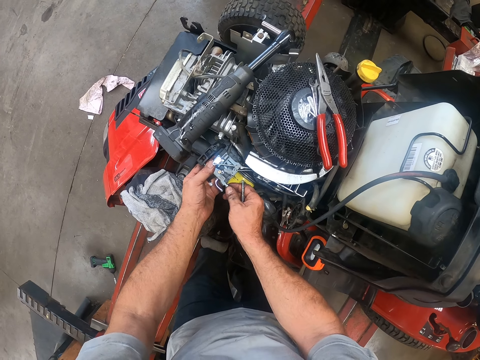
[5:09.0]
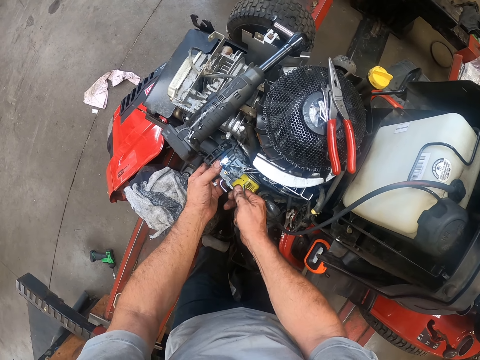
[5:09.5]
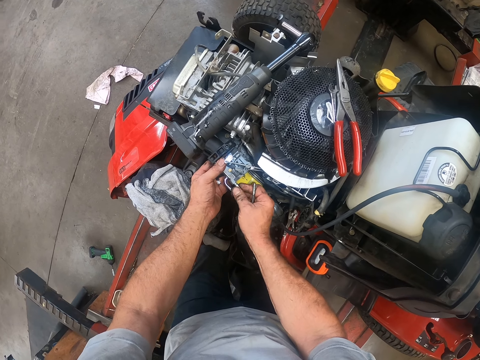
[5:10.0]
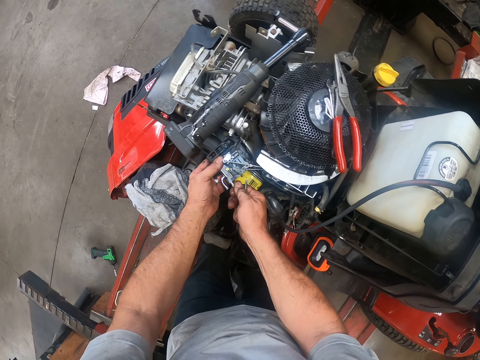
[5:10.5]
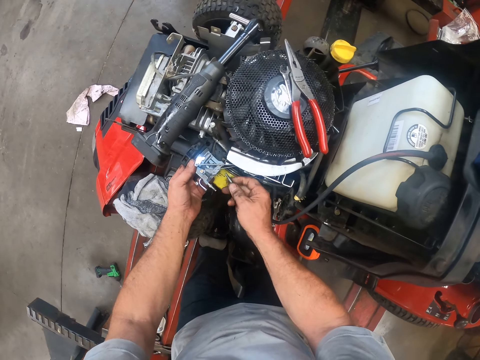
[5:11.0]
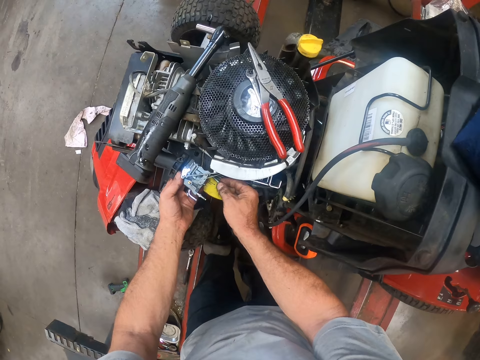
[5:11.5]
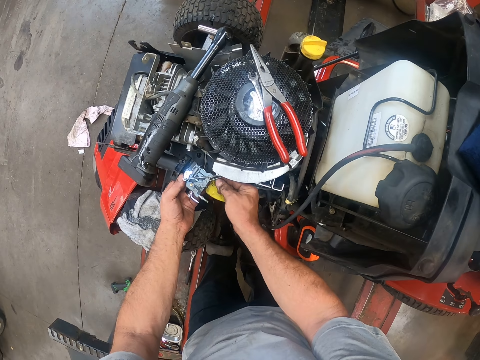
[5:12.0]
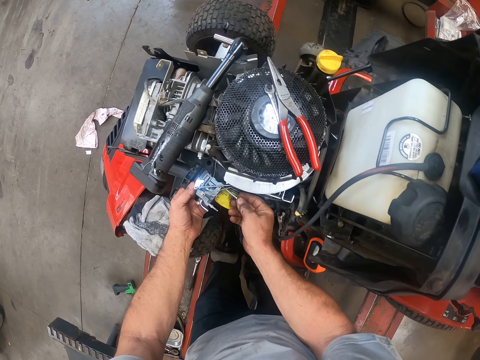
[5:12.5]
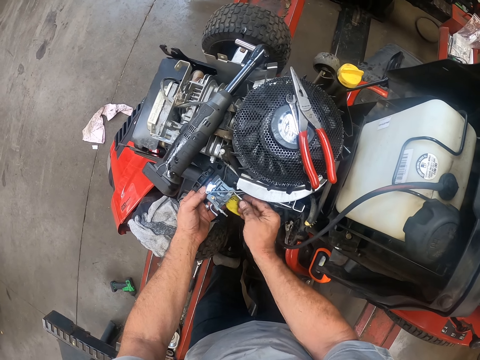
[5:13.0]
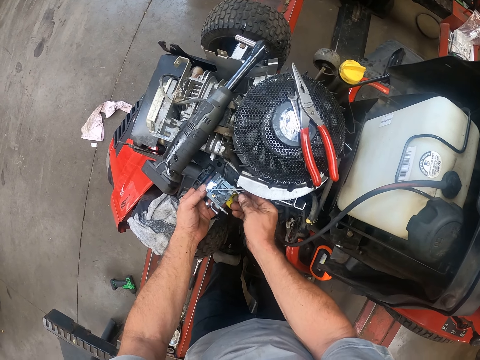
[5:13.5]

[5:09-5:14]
The camera wearer fixes another bolt in the carburetor.

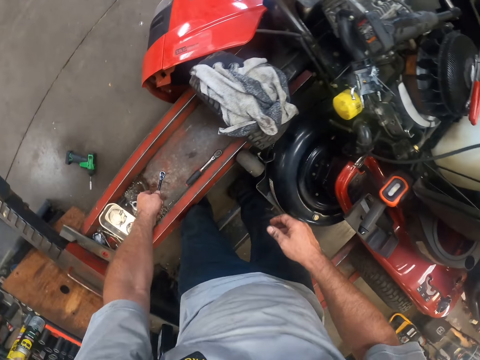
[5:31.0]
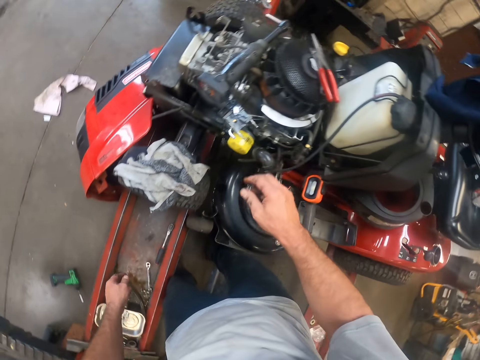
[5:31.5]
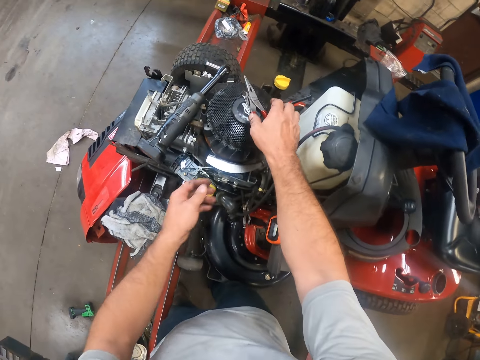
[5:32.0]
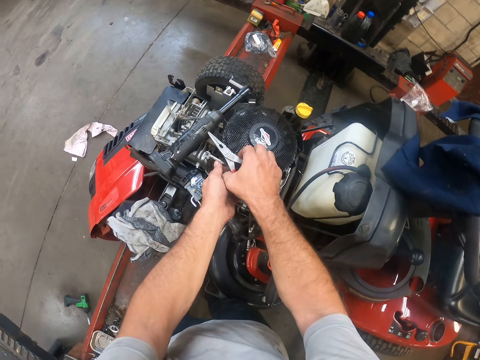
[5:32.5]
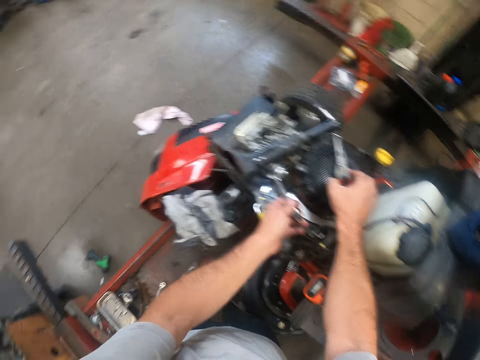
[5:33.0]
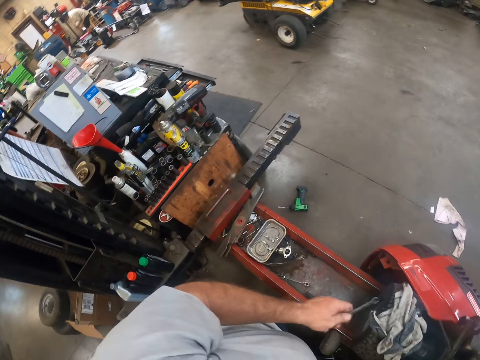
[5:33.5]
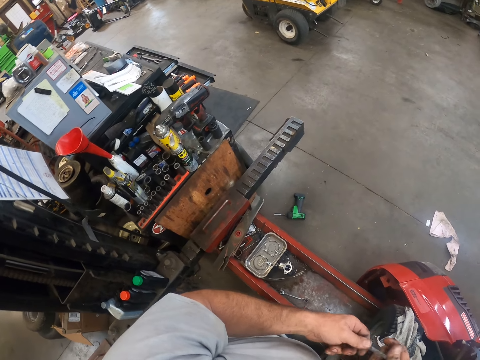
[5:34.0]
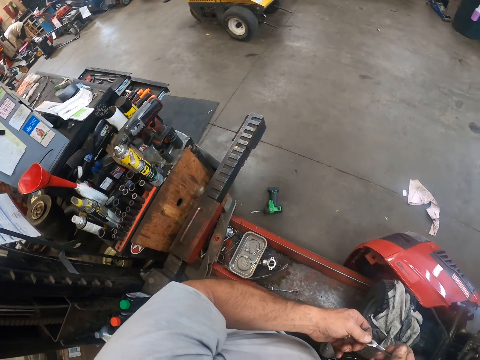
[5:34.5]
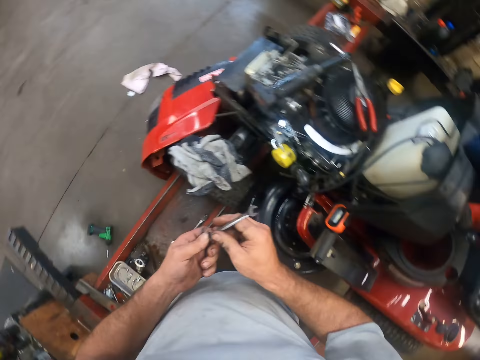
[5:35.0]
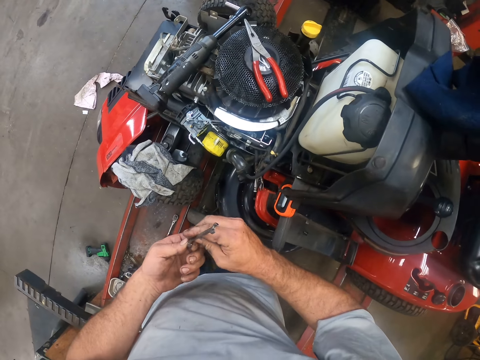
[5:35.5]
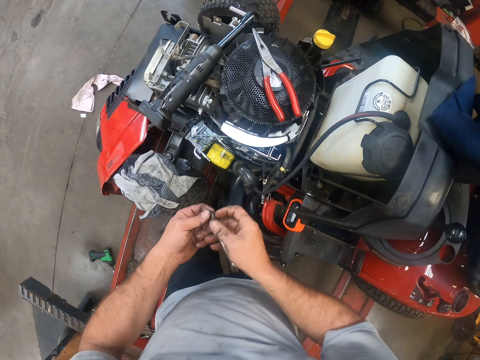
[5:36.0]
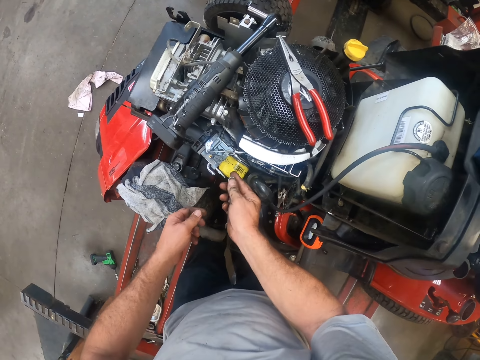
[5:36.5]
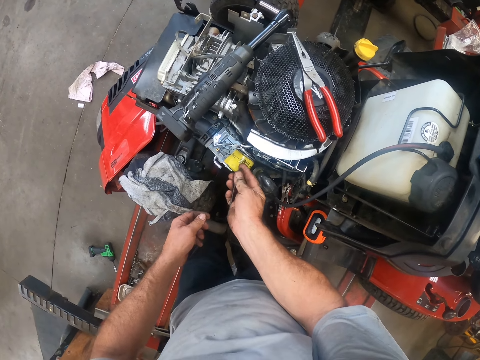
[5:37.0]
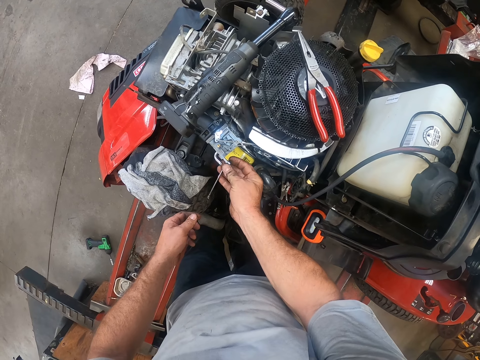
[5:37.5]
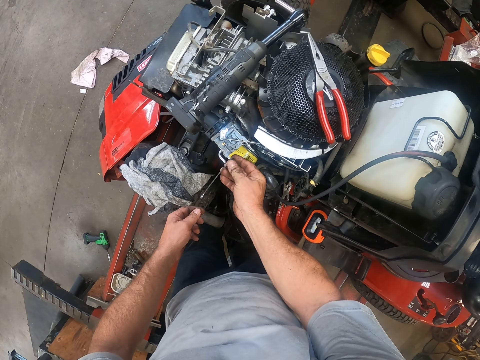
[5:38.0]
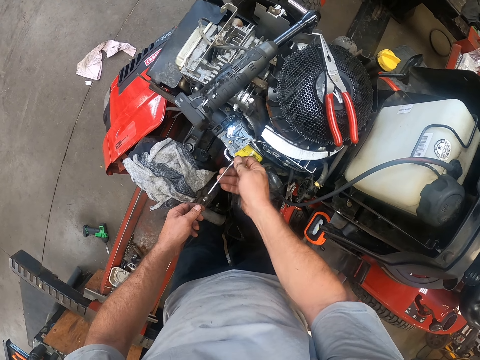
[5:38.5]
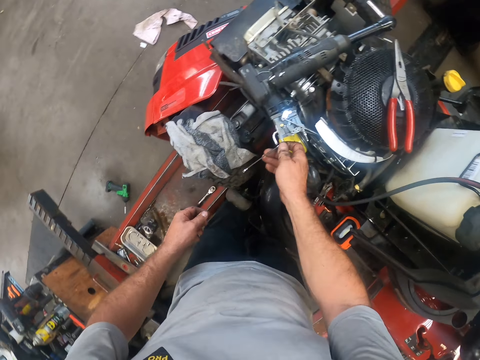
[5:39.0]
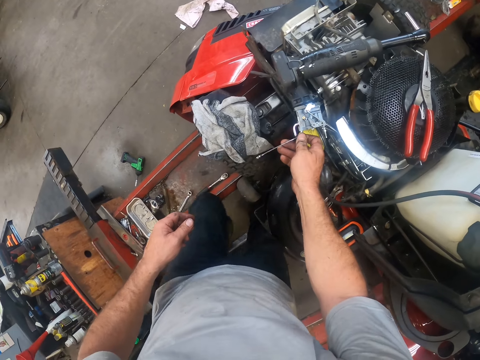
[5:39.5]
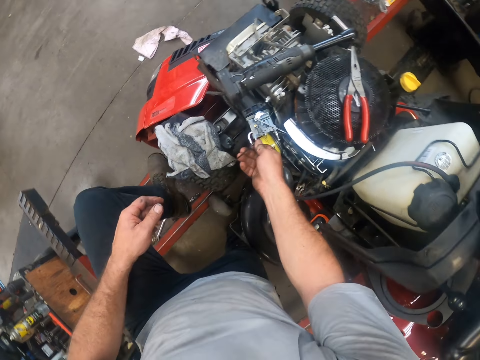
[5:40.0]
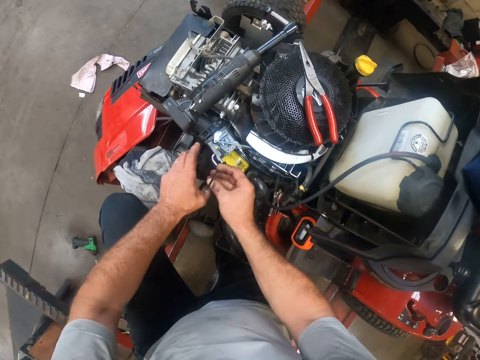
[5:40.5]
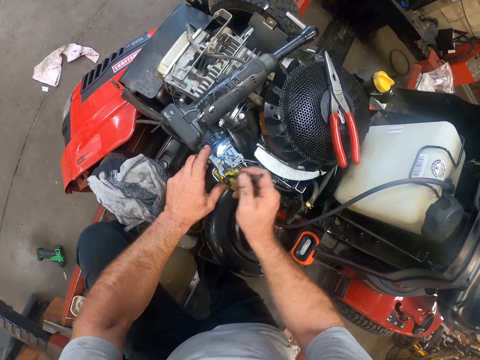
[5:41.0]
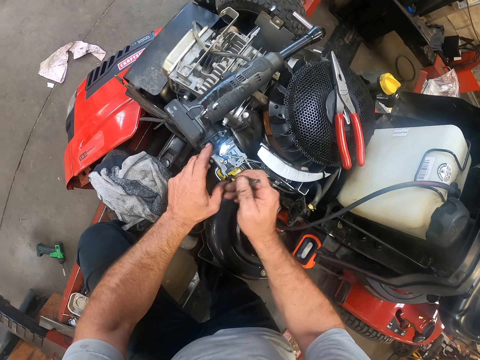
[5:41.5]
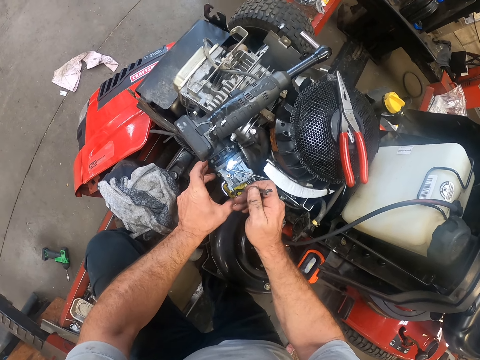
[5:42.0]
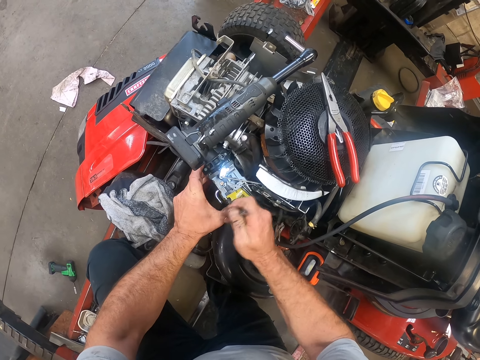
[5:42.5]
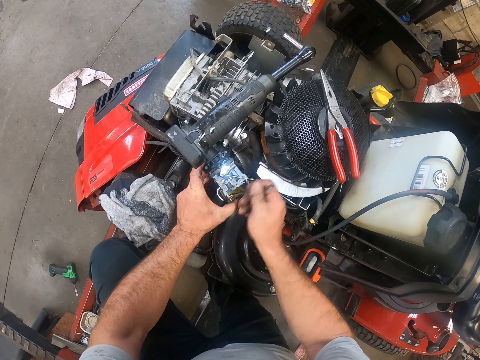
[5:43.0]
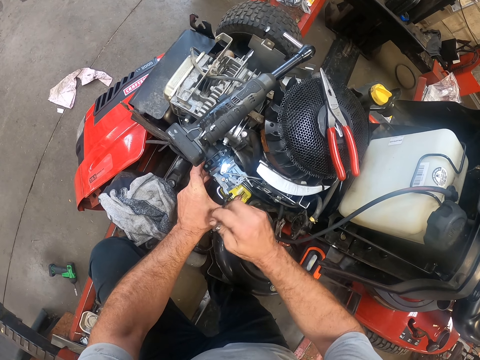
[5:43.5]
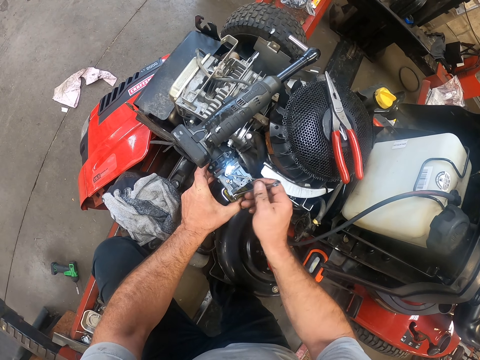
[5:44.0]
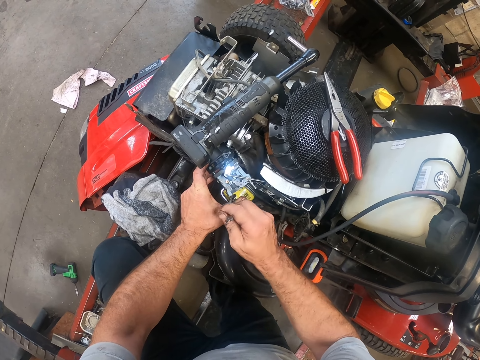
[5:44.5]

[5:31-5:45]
The camera wearer drops the spanner in the rail on the working bench with his left hand. He moves pliers and a spanner. He picks up a spanner on the lawn mower with his hands. He places the spanner on the lawn mower. He looks around. He adjusts the spanner with his hands. He holds the spanner with both hands. He holds the spanner with one hand. He holds a nut with the spanner. He screws the carburetor to the lawn mower with the spanner in his right hand. He places his leg on the bench. He holds the carburetor.

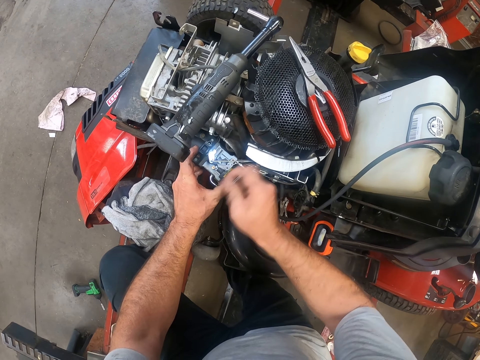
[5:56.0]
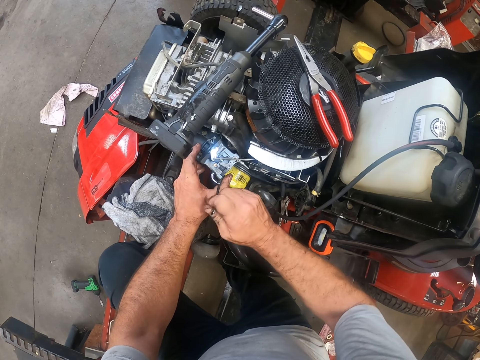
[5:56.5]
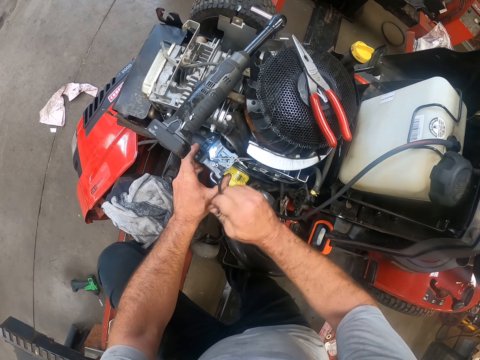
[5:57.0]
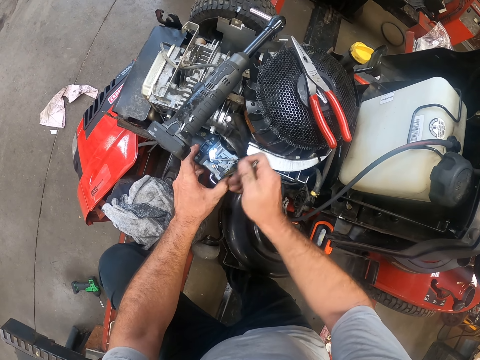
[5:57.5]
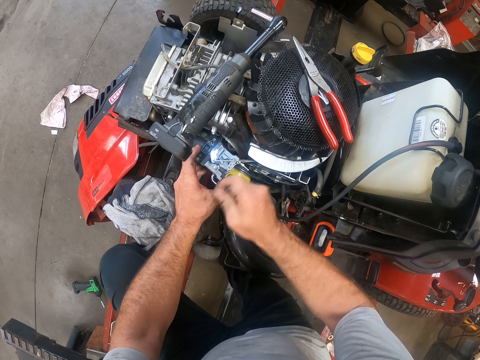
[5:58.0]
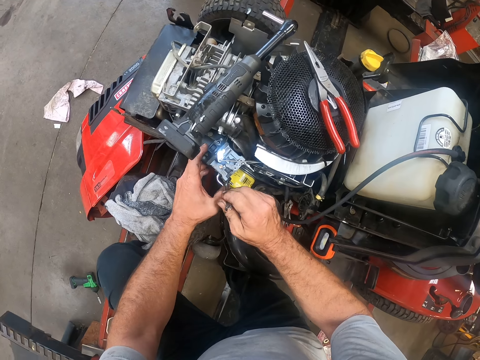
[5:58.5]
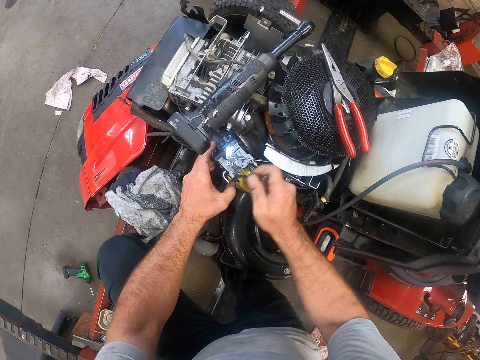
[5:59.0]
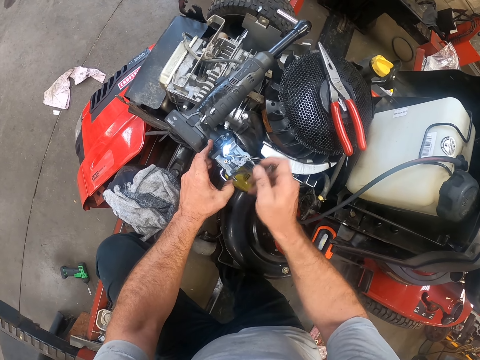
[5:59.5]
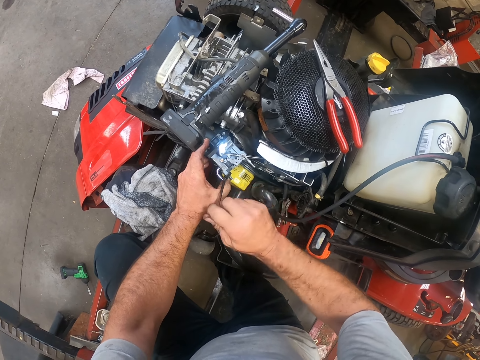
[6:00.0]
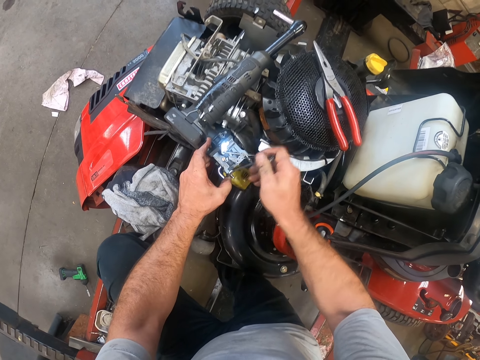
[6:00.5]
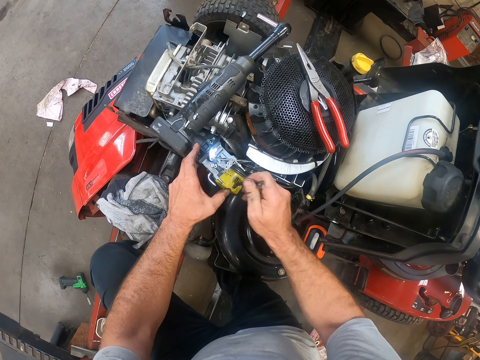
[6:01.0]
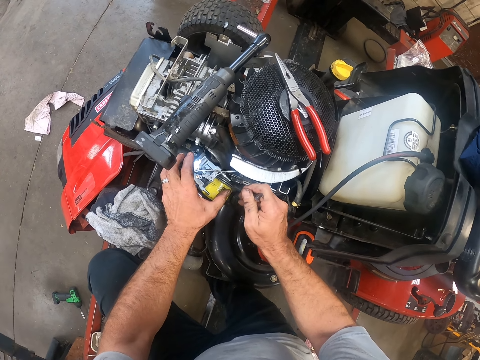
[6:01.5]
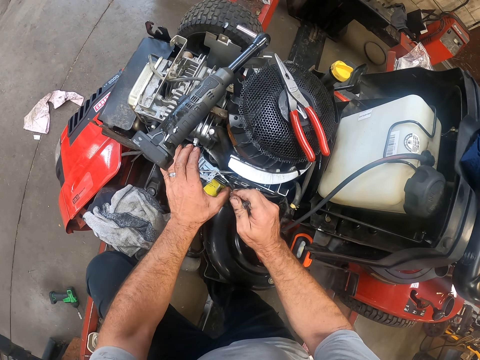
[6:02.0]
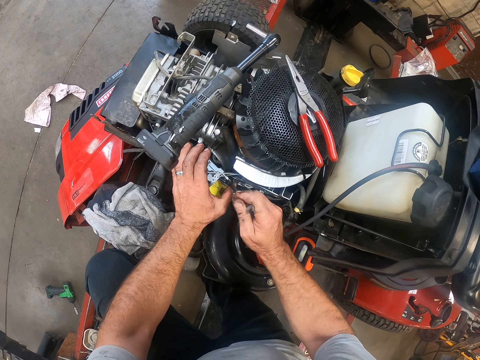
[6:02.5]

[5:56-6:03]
The camera wearer moves his thumb. He removes the spanner. He moves his hand. He holds a nut with the spanner. He inserts the spanner into a screw in the carburetor.
